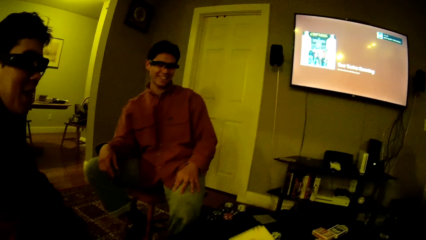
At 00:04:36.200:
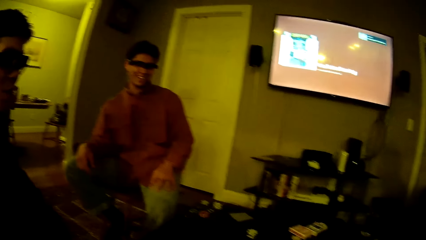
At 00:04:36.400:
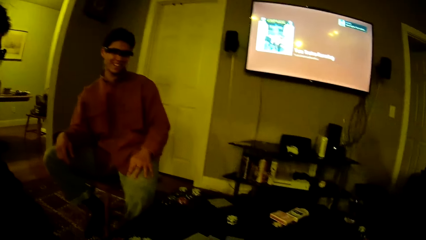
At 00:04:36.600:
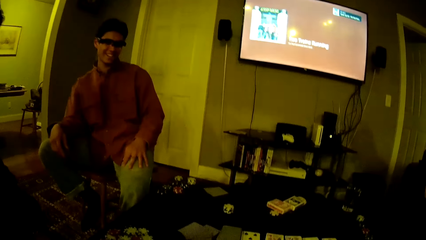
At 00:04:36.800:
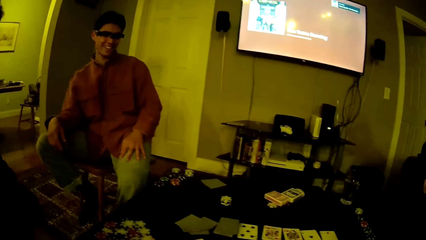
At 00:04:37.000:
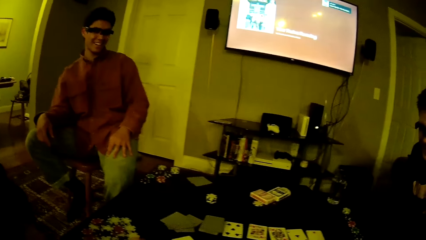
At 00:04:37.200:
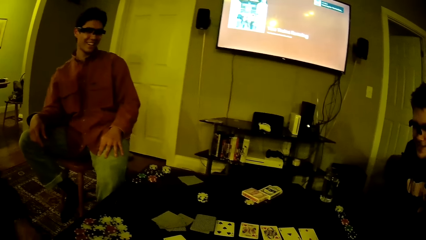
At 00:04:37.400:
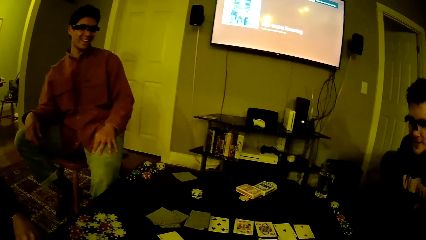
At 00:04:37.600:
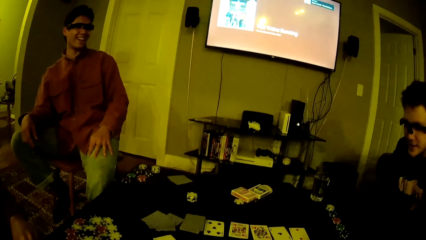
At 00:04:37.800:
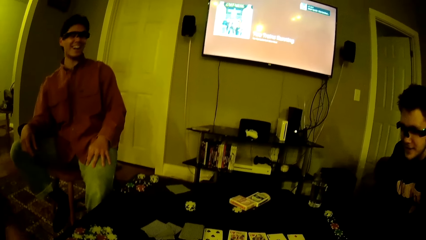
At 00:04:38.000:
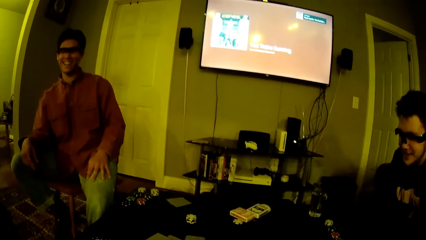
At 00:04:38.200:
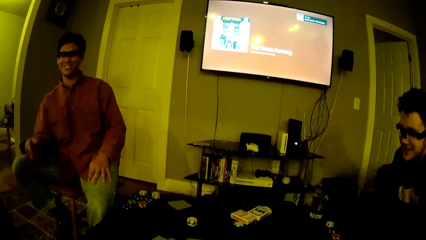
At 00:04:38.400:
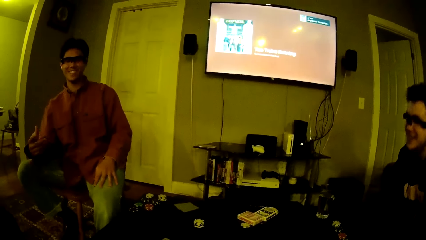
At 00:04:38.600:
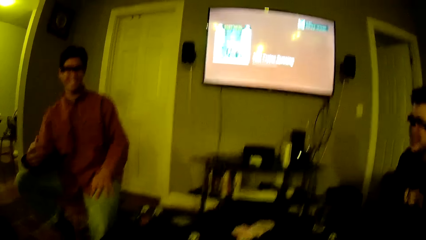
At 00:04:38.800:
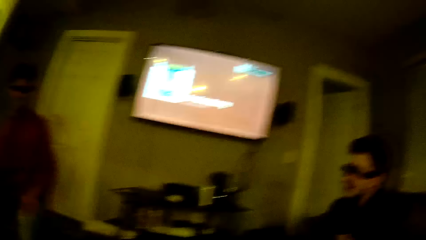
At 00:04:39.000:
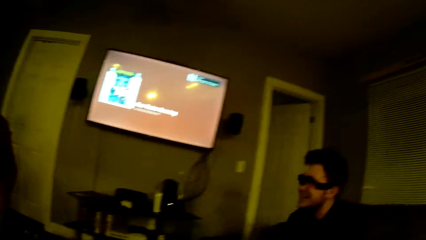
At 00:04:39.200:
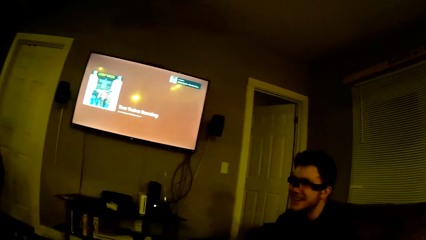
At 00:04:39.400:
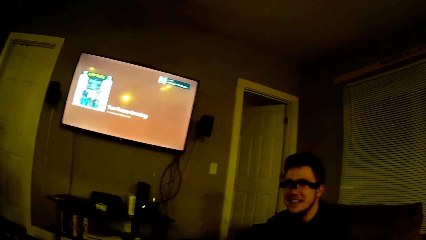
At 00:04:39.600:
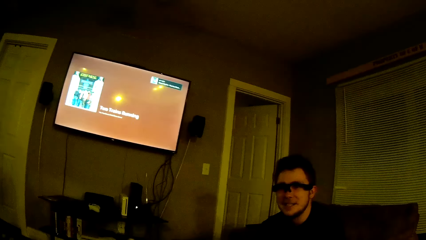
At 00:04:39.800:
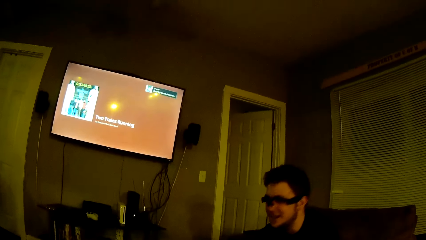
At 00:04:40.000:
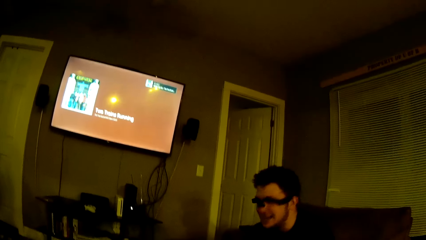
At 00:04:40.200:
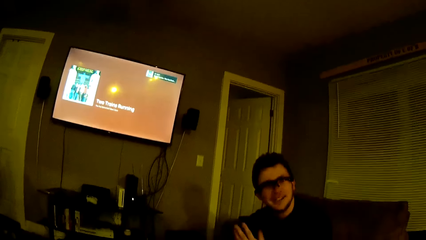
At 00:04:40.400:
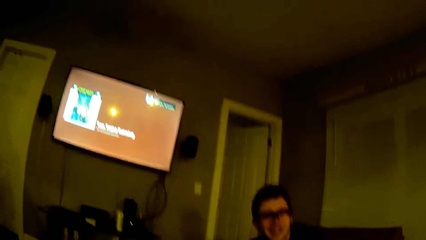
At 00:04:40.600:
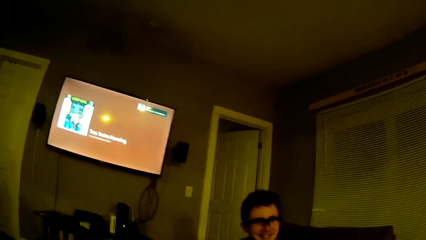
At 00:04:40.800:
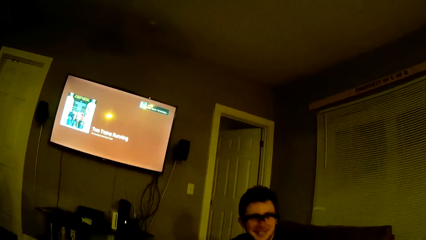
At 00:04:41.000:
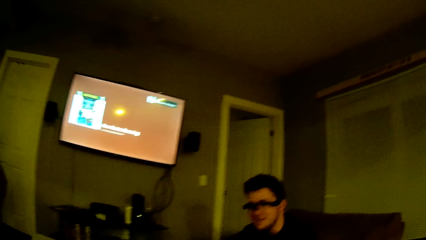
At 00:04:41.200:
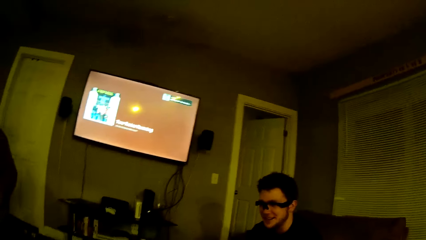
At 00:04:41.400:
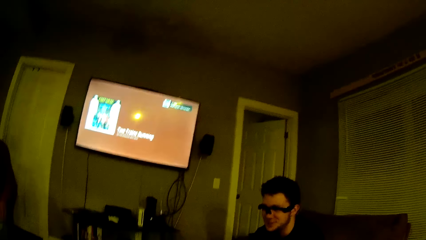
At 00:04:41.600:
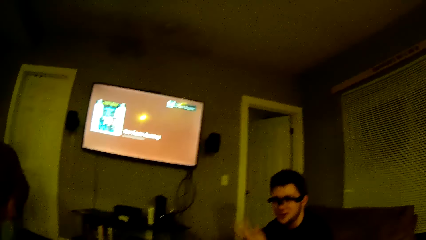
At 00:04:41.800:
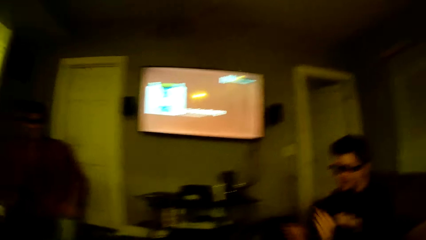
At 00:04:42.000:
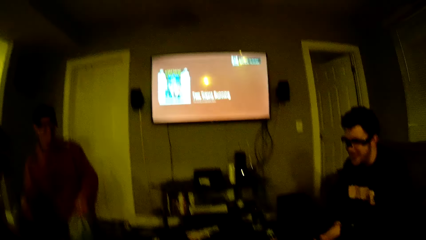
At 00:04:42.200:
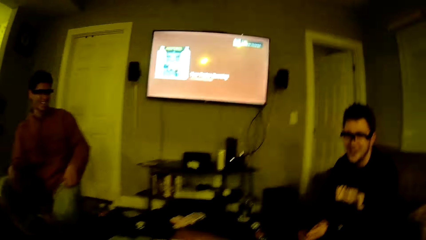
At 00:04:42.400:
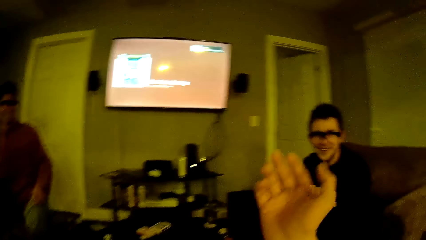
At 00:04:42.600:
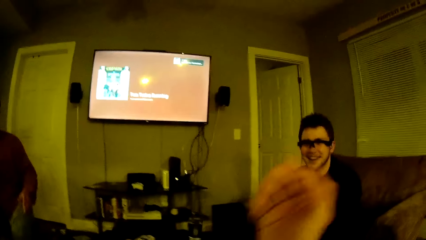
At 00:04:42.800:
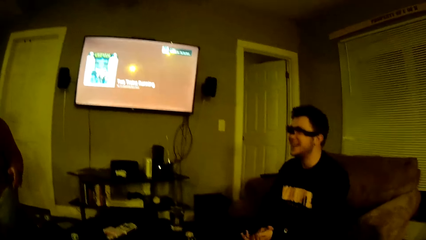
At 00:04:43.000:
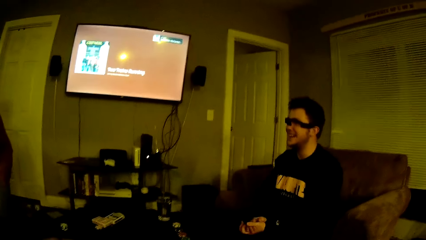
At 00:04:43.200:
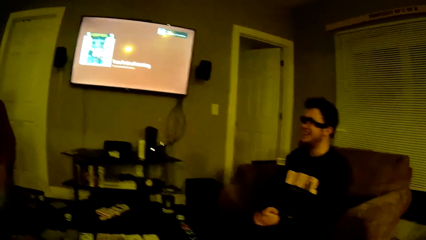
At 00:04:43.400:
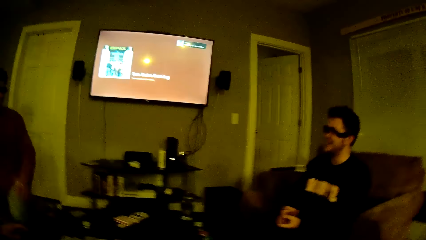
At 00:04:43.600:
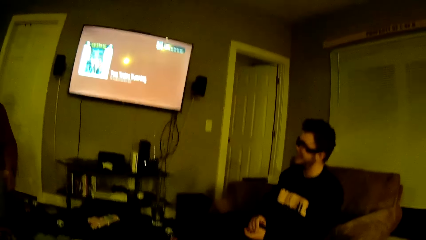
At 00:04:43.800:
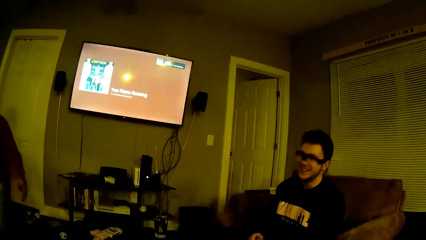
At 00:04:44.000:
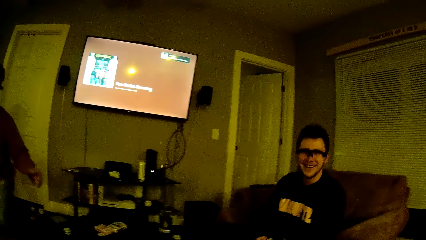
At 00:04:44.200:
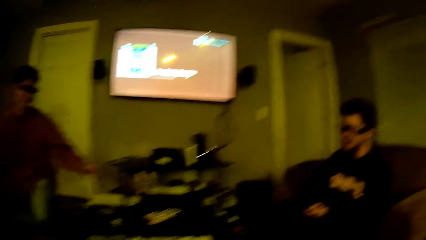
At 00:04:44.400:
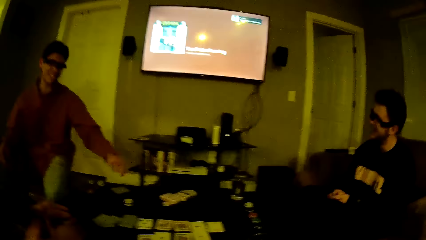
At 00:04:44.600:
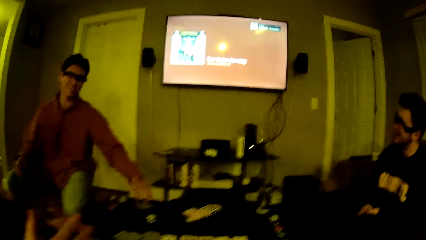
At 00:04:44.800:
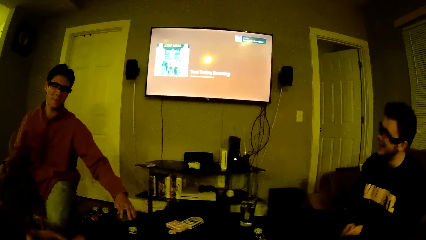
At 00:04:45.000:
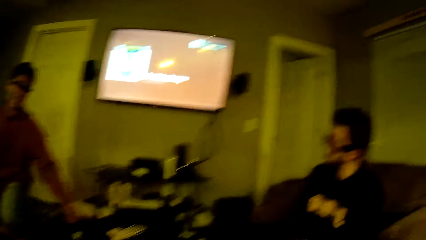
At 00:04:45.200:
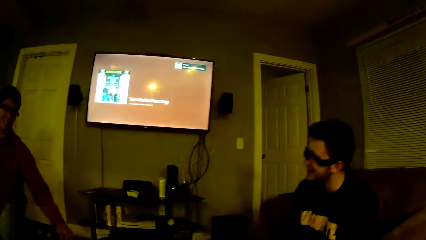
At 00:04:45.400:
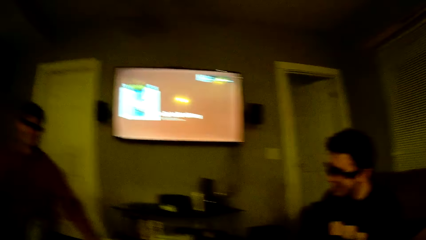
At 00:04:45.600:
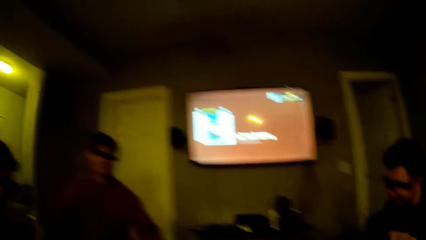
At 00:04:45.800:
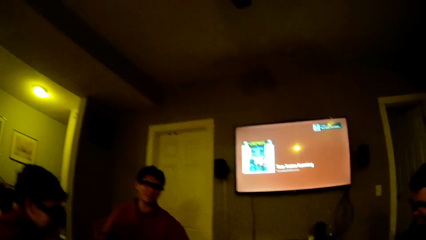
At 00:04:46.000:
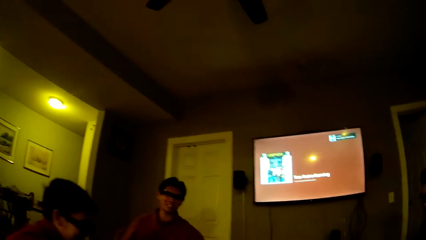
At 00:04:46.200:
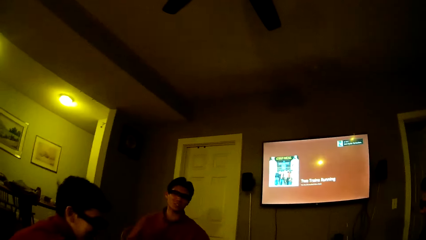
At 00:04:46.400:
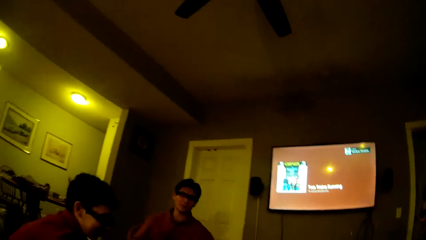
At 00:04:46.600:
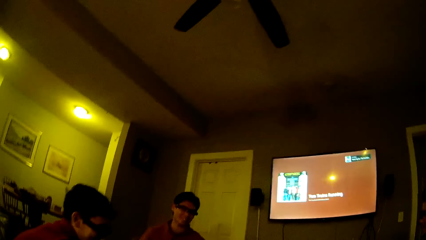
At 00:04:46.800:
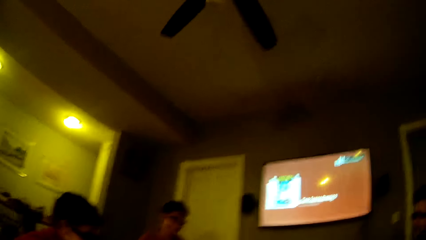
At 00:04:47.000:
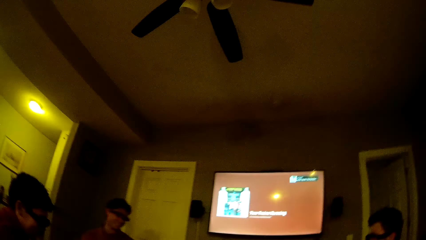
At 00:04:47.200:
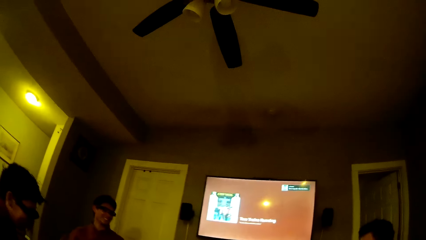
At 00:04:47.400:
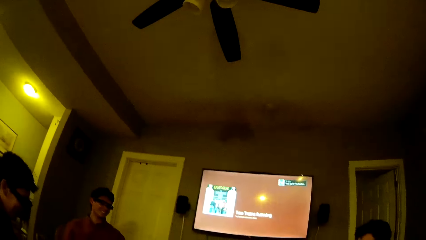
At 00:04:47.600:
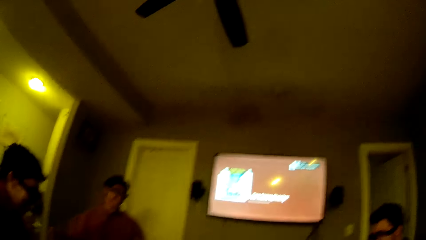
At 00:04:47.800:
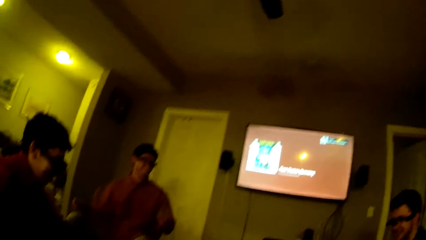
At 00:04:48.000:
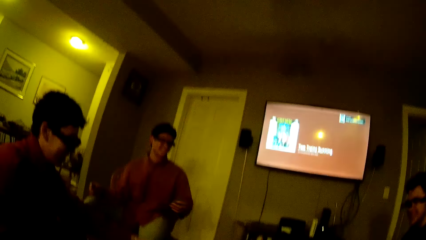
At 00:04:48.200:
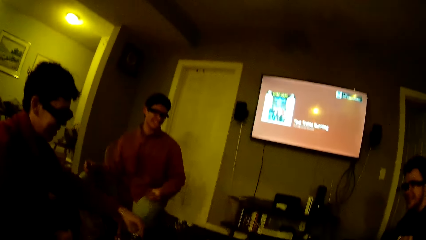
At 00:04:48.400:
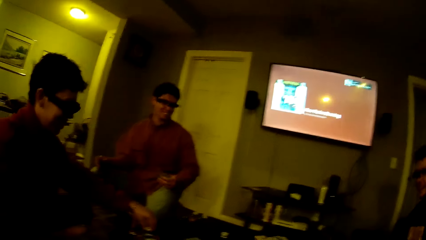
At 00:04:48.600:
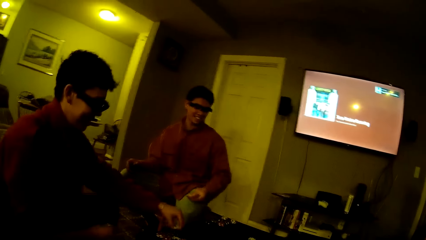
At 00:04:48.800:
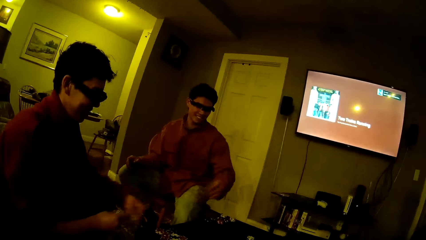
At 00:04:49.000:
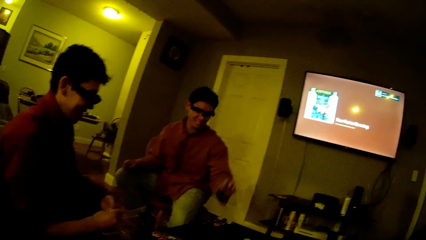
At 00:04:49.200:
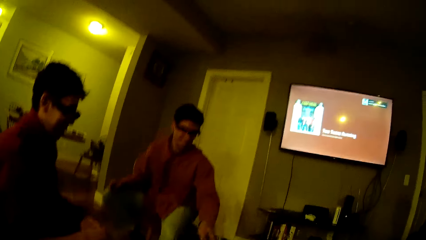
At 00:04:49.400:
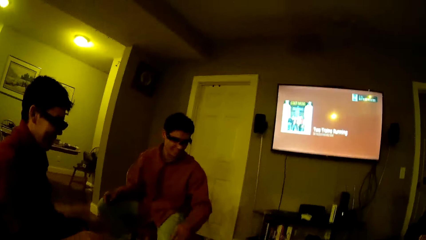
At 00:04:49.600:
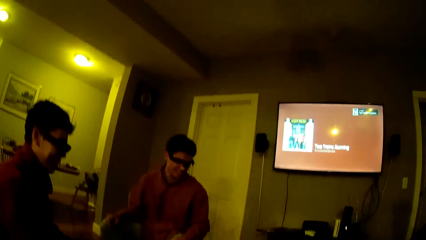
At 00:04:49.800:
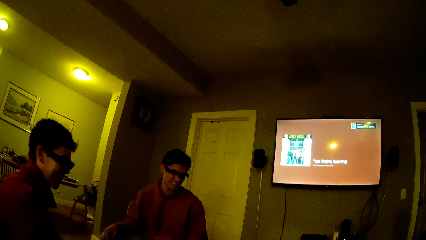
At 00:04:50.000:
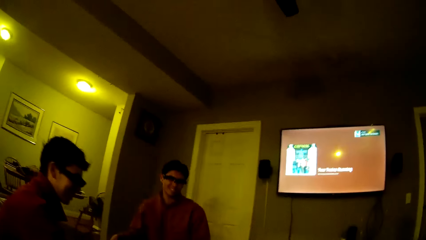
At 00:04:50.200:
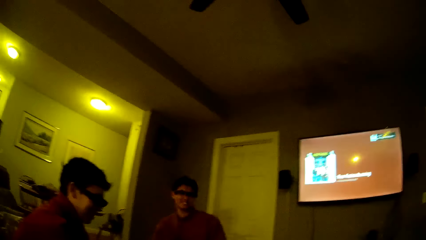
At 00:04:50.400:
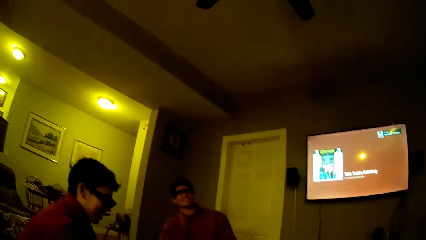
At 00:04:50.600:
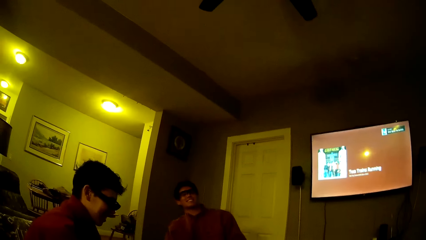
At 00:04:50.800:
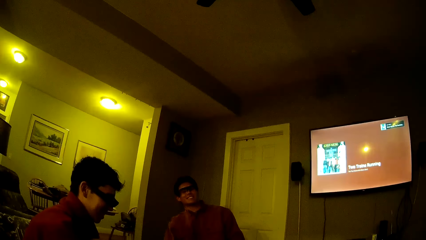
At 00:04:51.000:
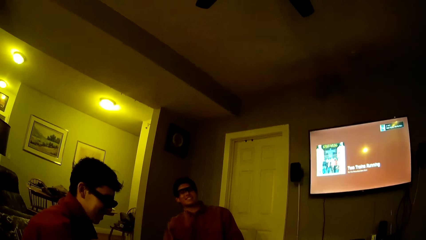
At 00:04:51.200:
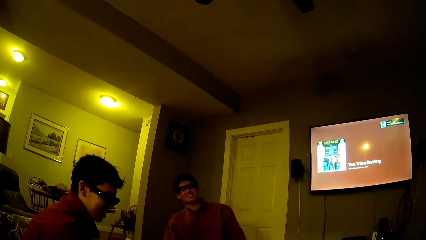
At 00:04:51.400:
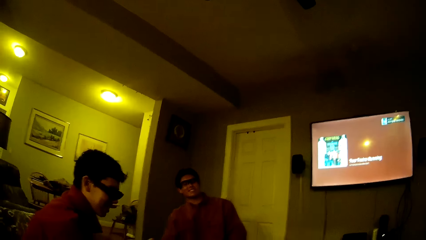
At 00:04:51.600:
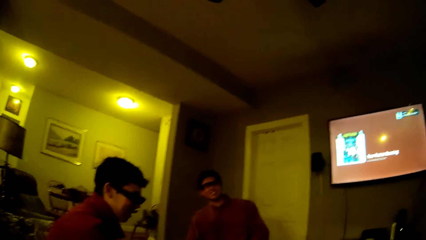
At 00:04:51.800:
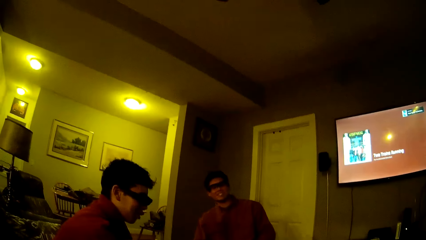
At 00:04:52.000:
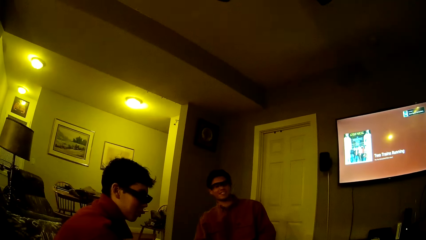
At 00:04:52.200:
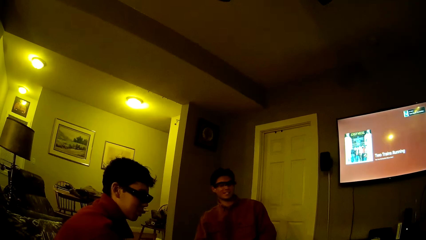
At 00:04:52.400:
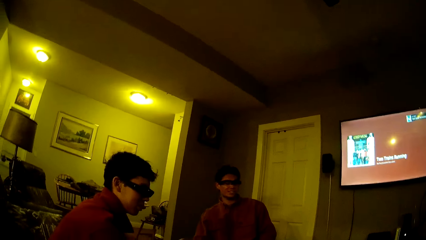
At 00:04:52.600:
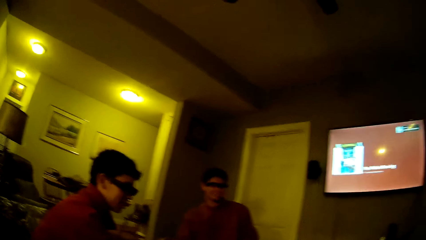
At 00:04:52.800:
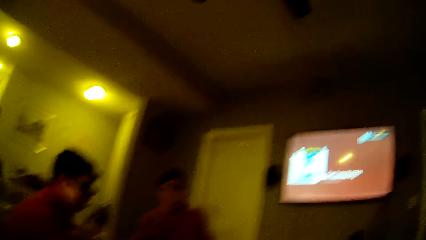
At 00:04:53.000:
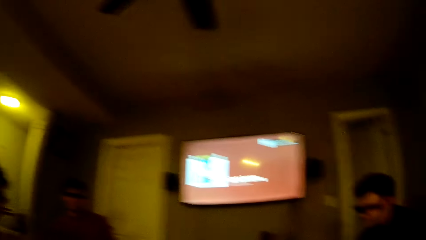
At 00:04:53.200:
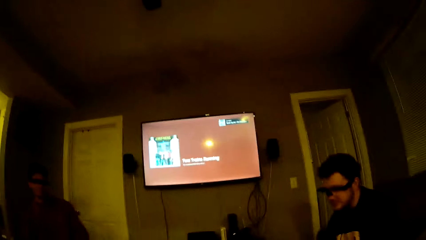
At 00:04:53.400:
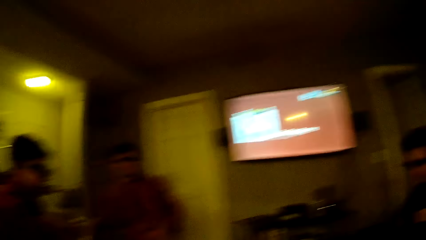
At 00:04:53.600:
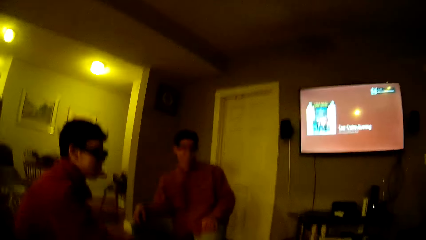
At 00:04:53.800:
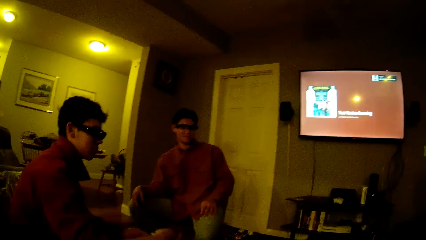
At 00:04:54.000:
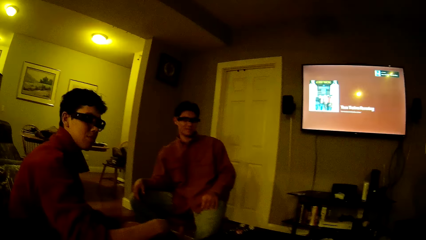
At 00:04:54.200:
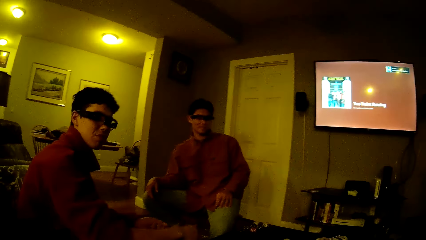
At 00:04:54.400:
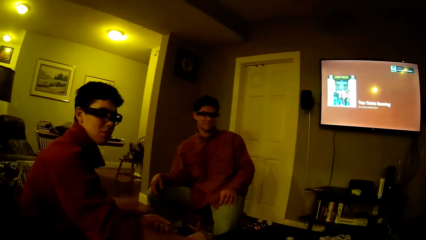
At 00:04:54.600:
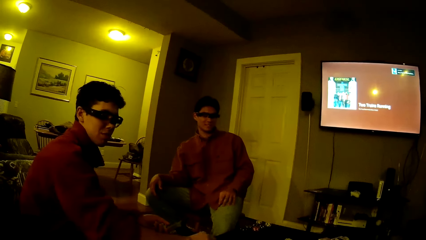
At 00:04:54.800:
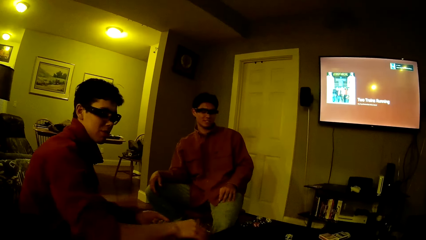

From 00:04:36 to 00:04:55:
The camera wearer looks around. A man shakes his head. The camera wearer moves a hand. Another man moves his hand. A third man responds to the camera wearer. A fourth man moves some card game chips from a table with his left hand into his right hand. The camera wearer plays cards with three persons. They converse with a group of people.
